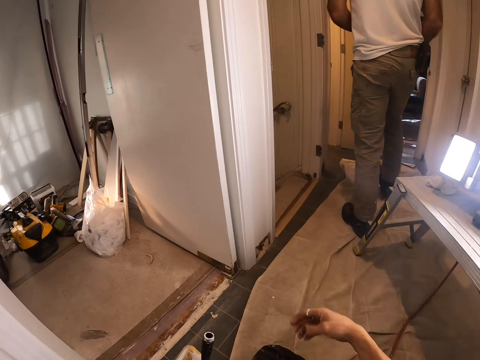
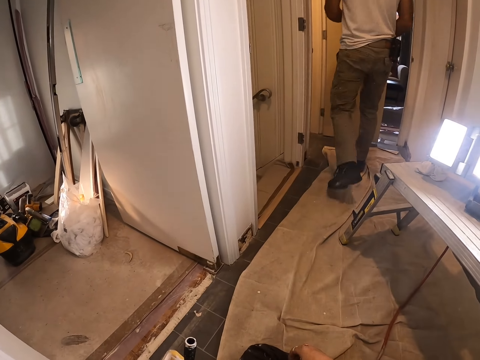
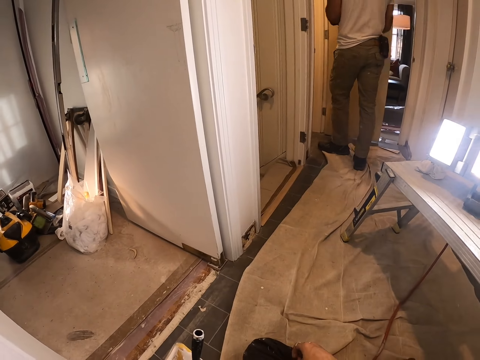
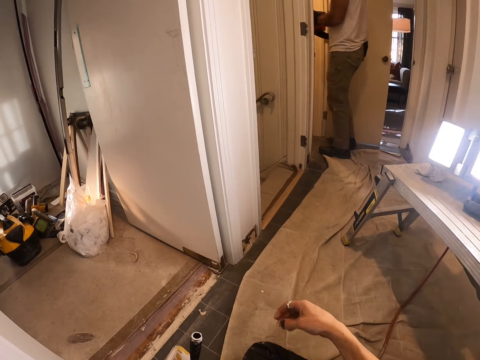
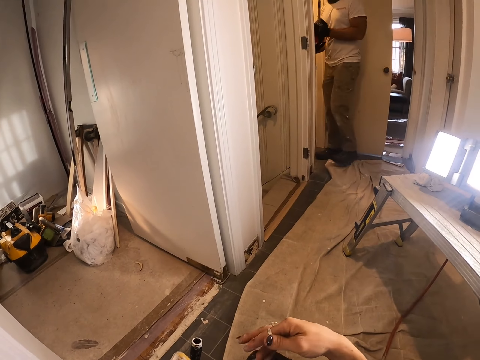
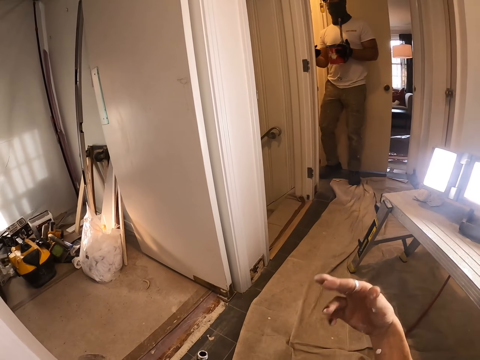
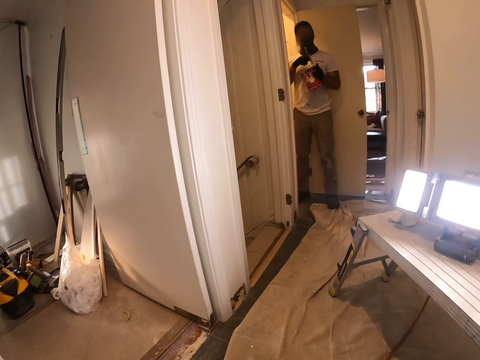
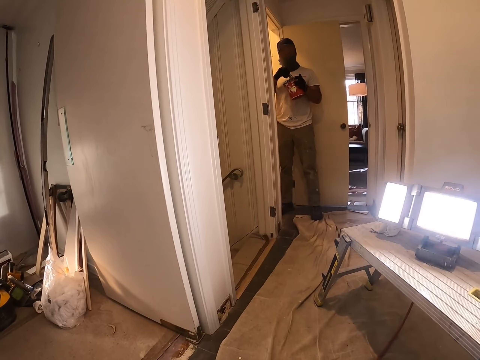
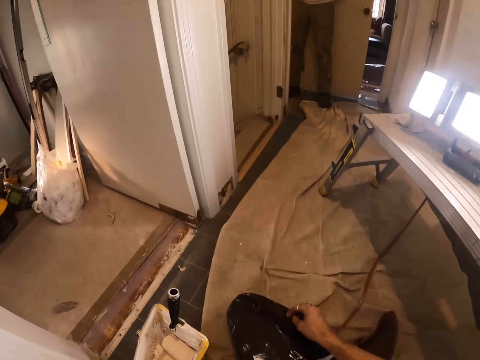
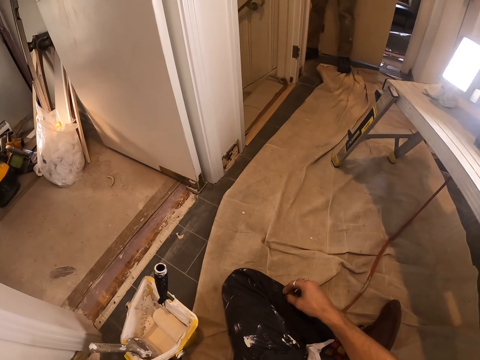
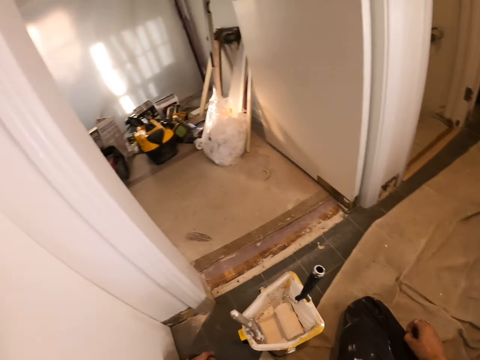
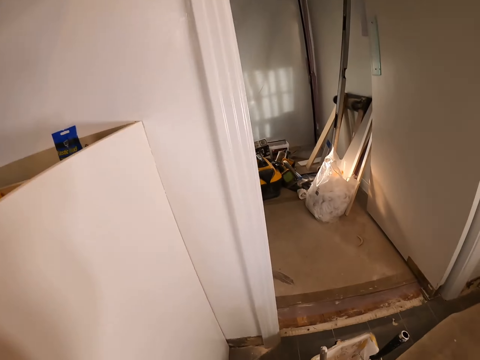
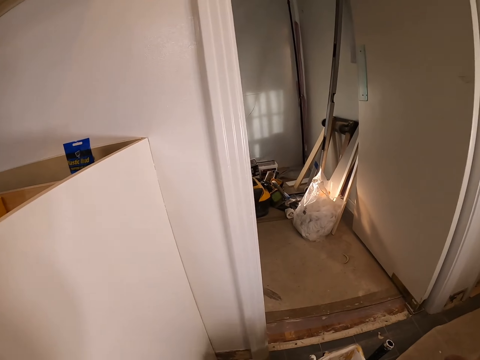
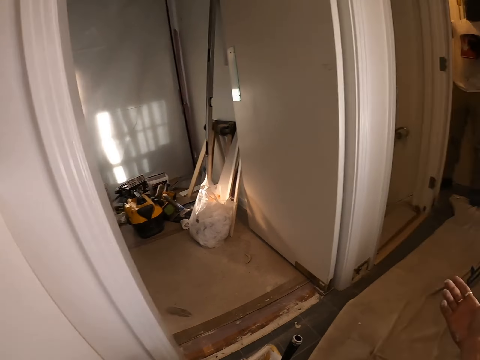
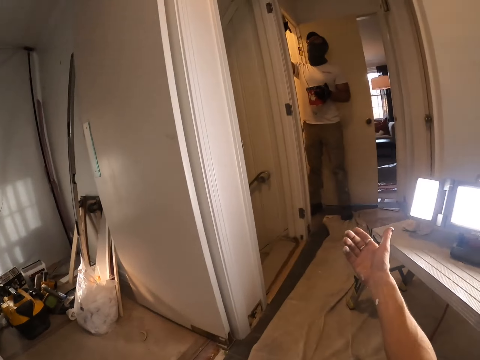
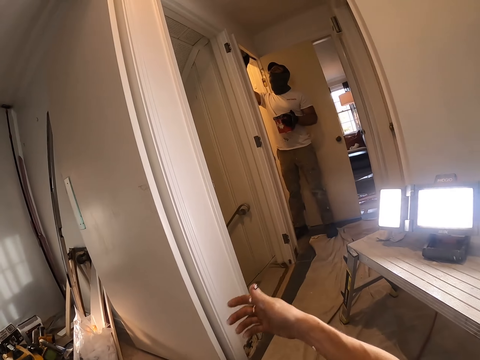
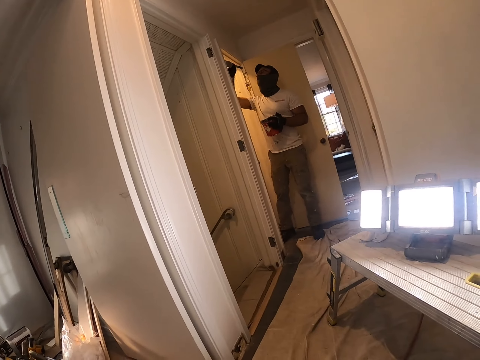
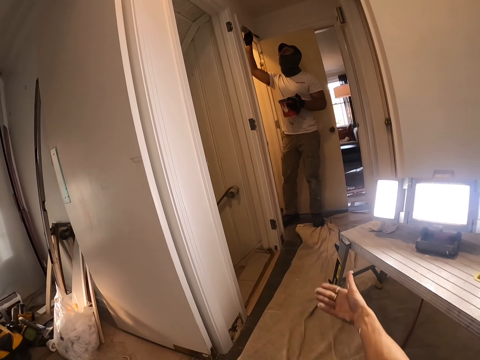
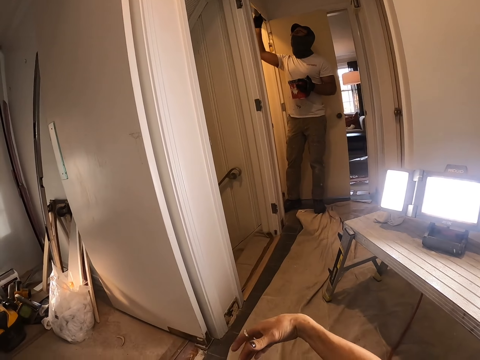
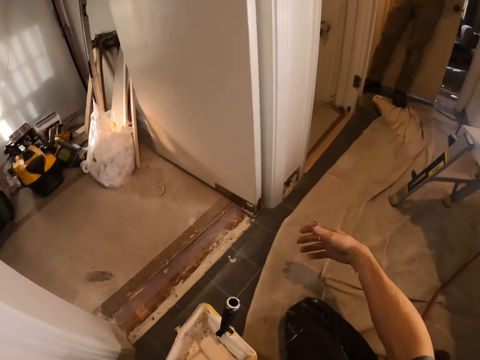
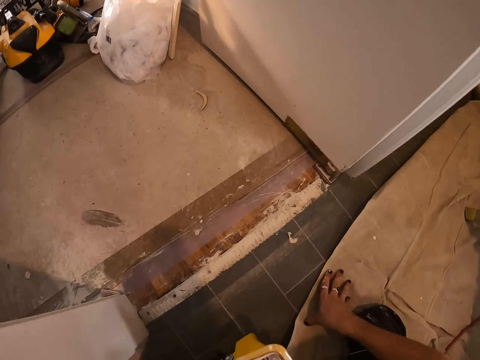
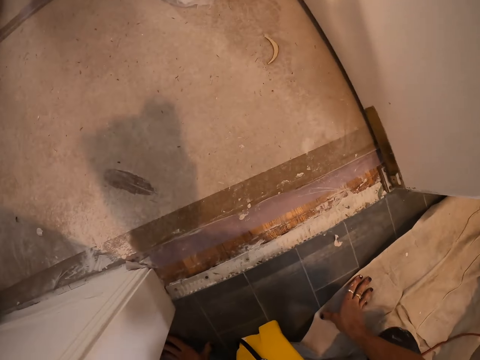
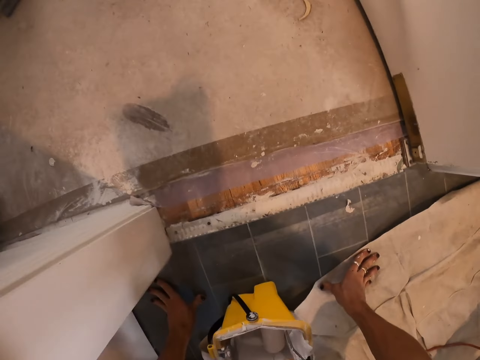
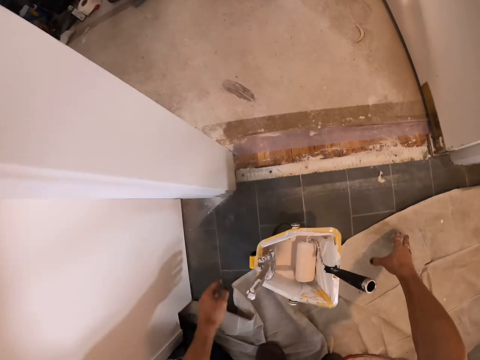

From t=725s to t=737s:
A man walks around the house. The camera wearer instructs the man. The man paints the wall with a paint brush and paints the door. The camera wearer touches the floor.

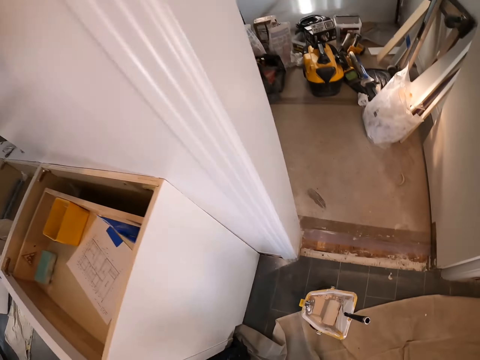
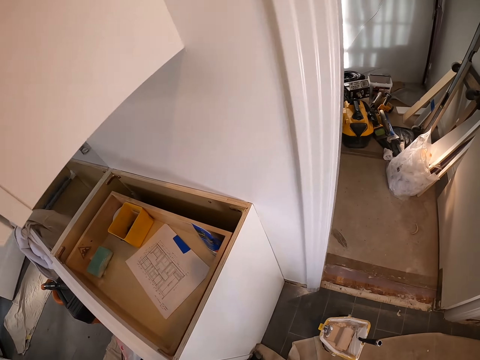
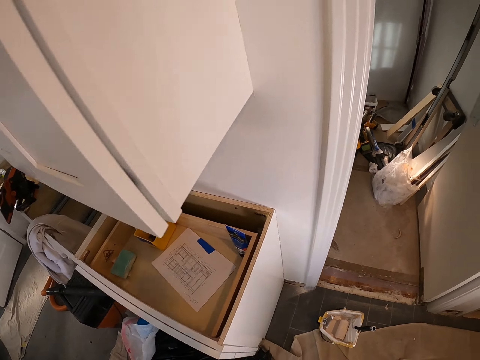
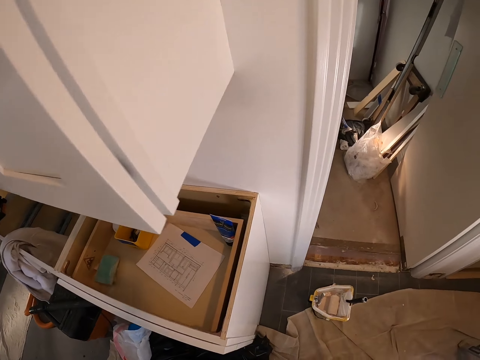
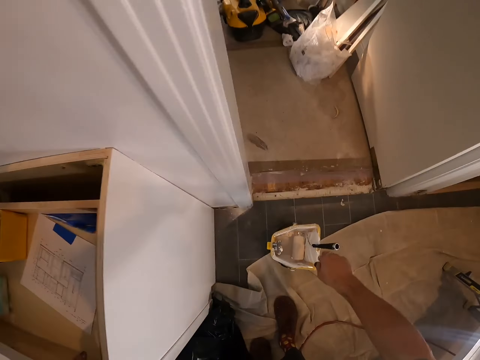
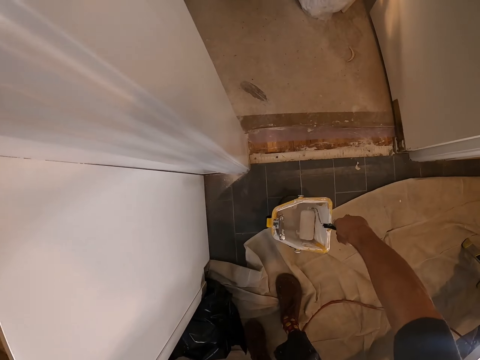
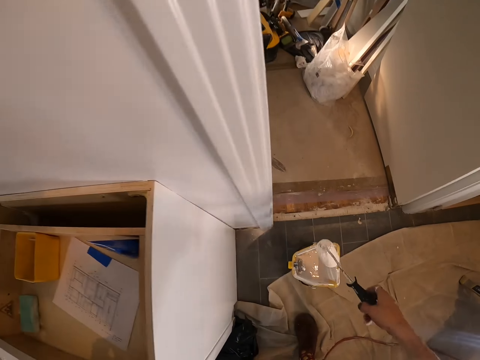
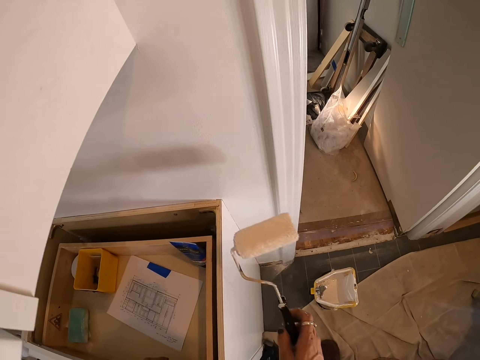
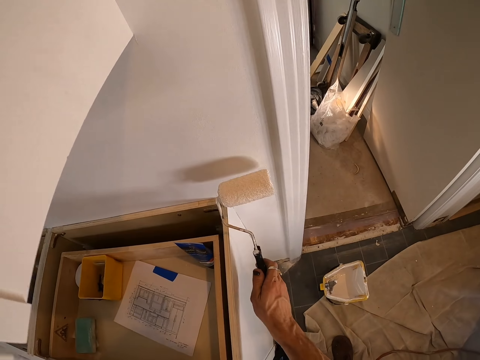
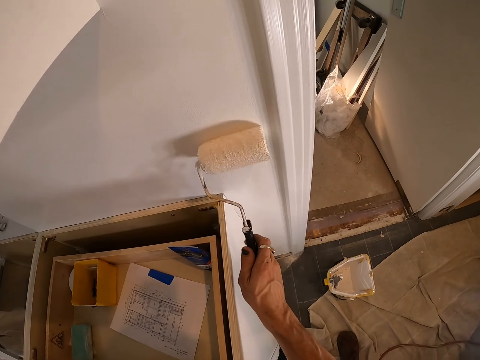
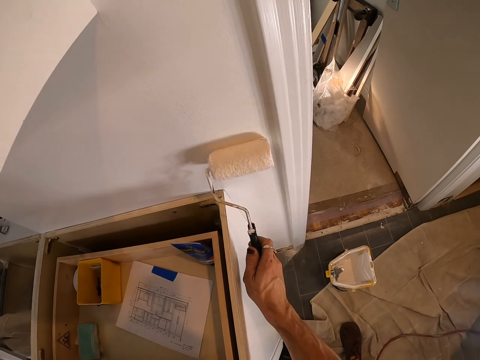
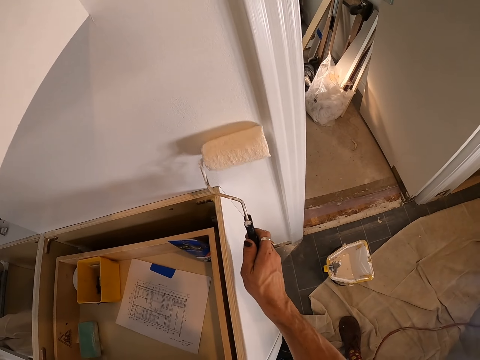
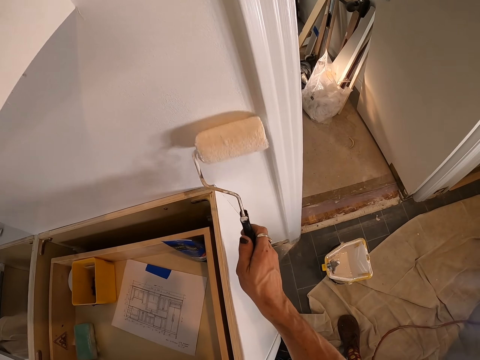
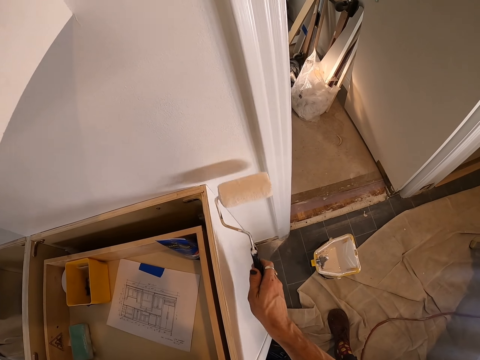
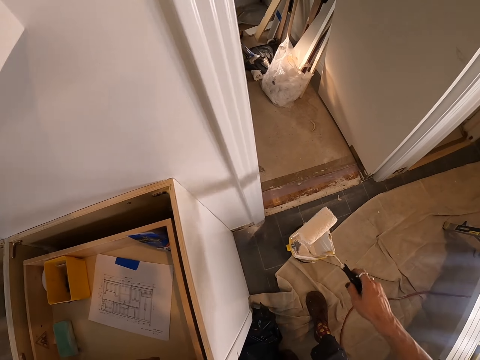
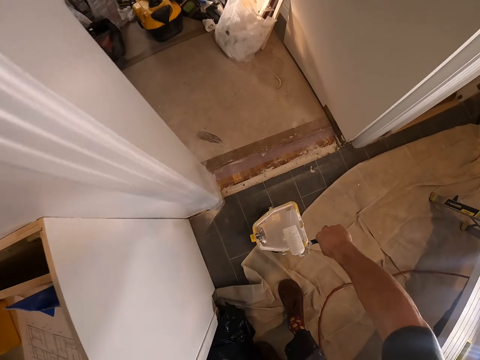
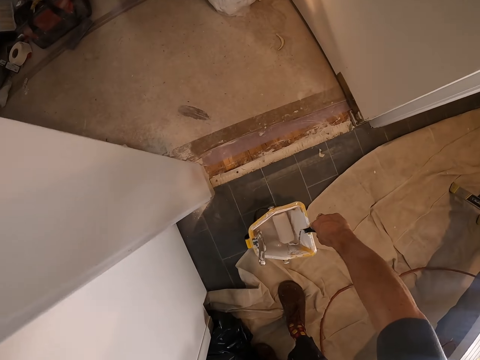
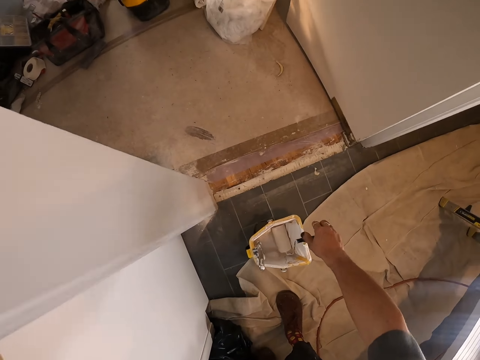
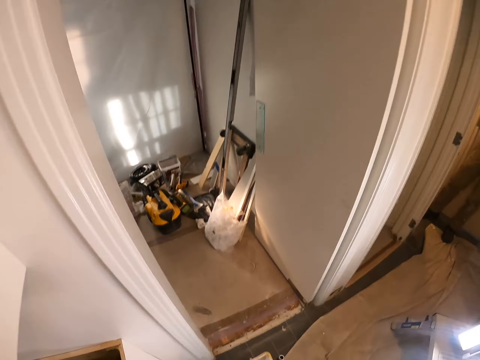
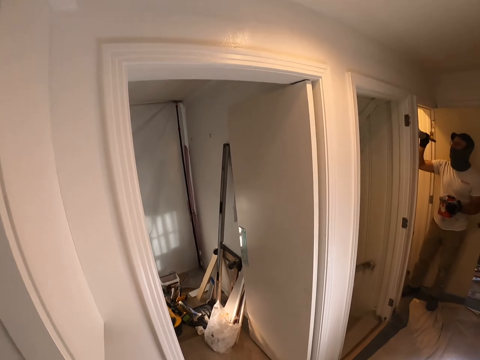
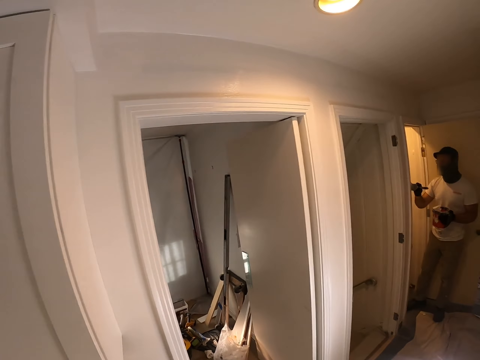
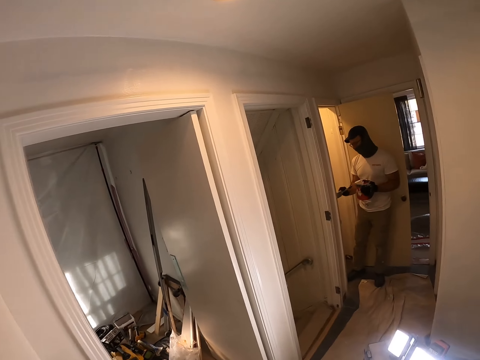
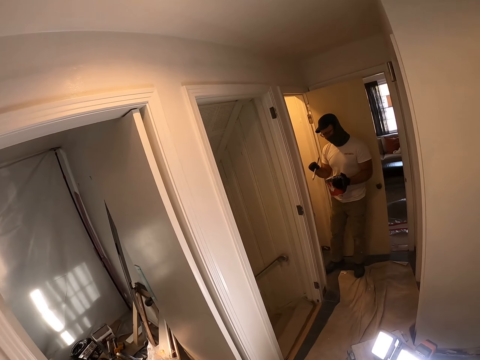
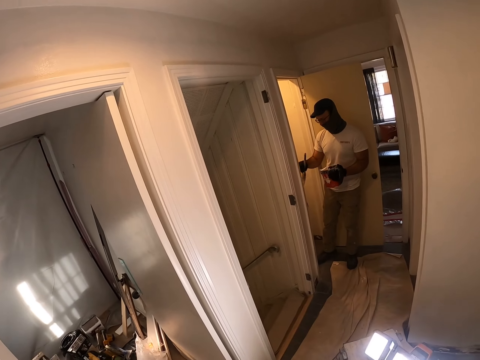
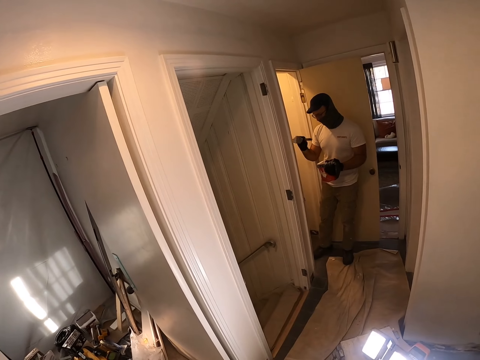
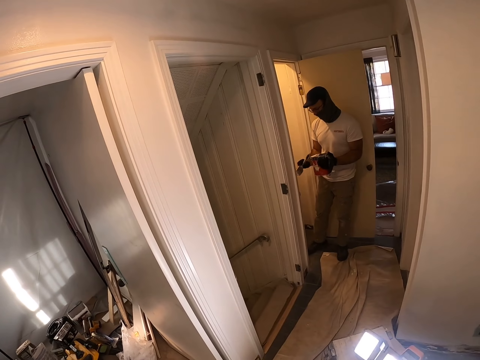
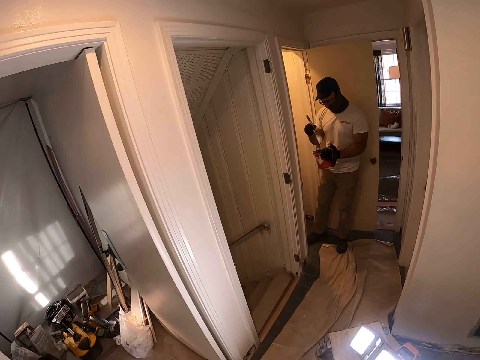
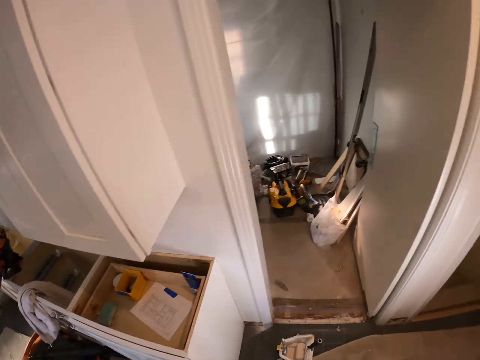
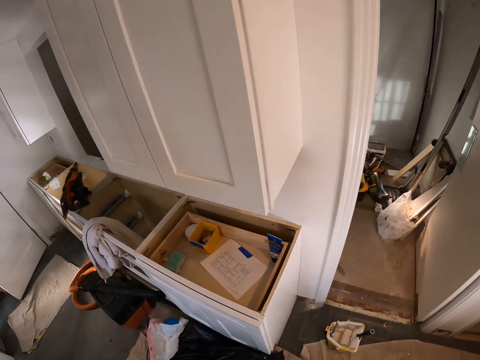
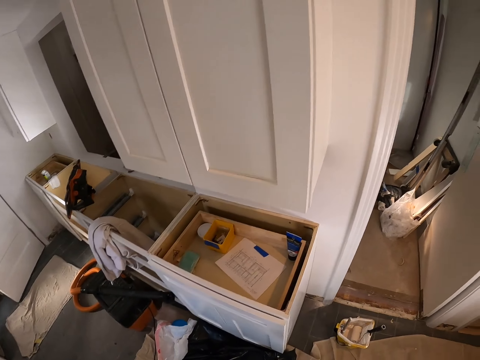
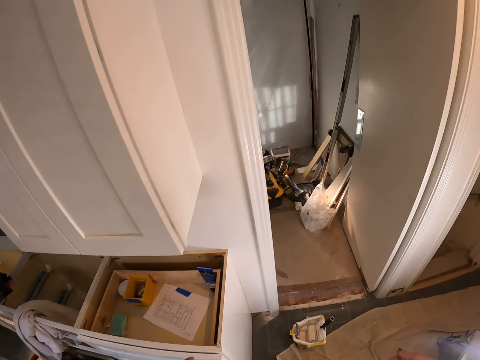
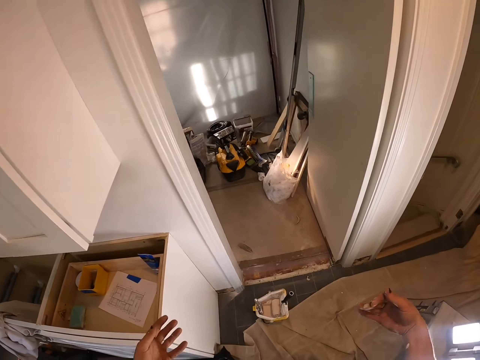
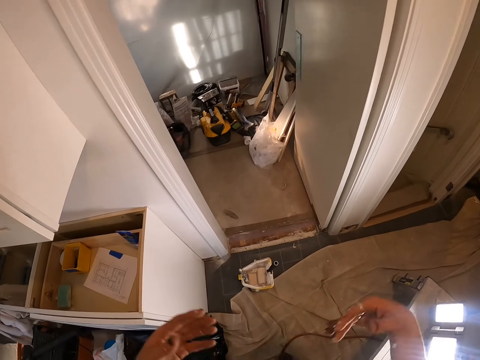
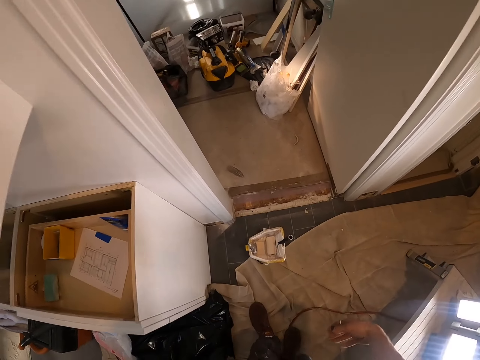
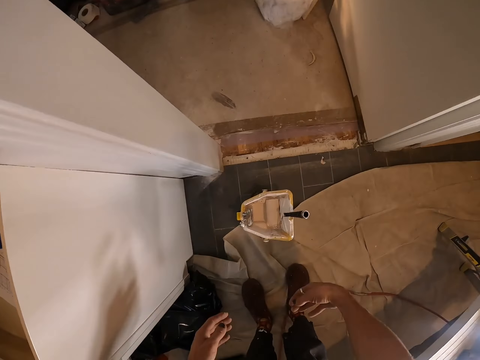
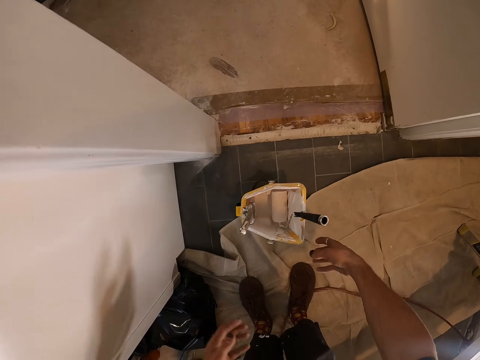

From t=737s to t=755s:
The camera wearer looks around. He picks the paint roller from the tray. He paints the wooden wall with the paint roller. He drops the paint roller in the tray. A man paints the wall with a paint brush. The man paints the door. The camera wearer looks around and spreads his hands.
